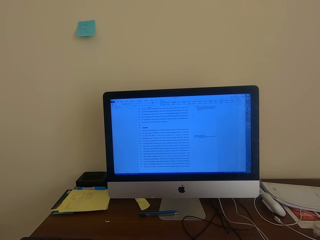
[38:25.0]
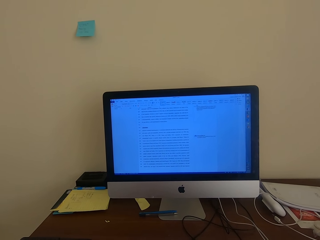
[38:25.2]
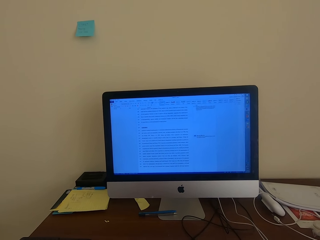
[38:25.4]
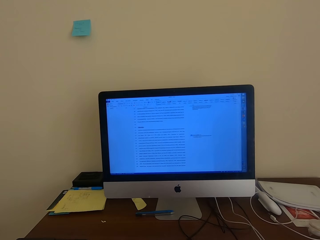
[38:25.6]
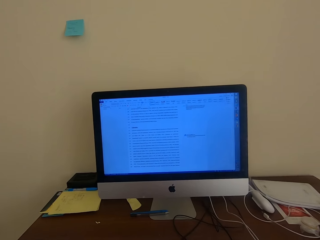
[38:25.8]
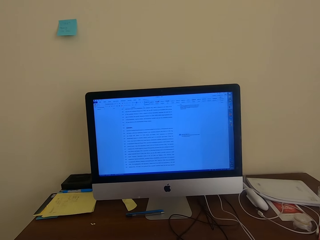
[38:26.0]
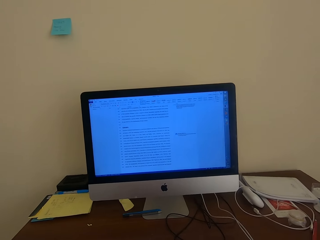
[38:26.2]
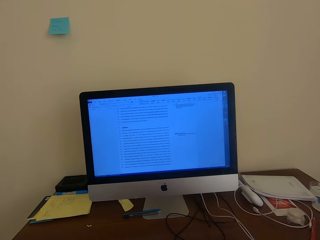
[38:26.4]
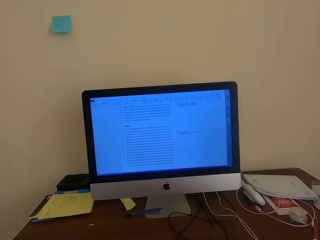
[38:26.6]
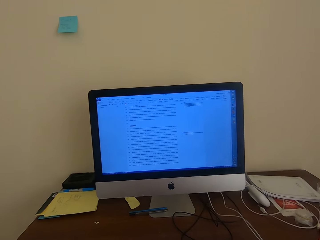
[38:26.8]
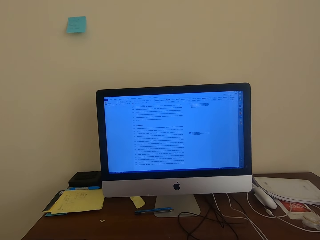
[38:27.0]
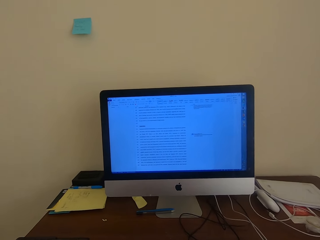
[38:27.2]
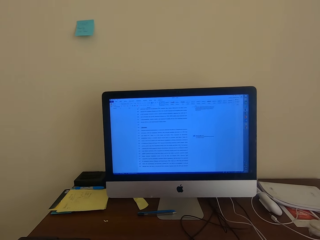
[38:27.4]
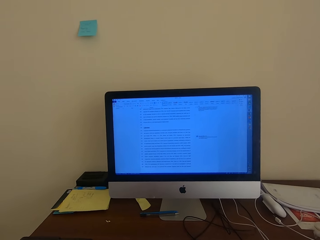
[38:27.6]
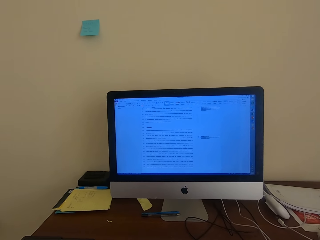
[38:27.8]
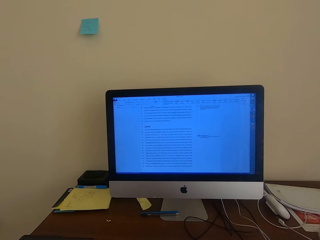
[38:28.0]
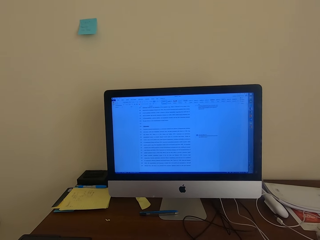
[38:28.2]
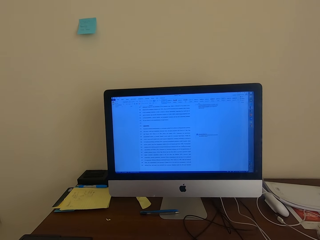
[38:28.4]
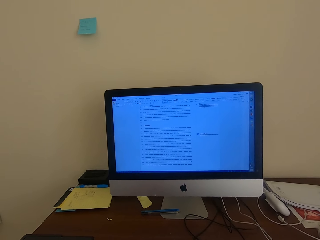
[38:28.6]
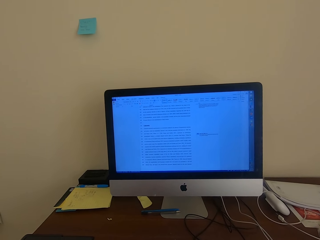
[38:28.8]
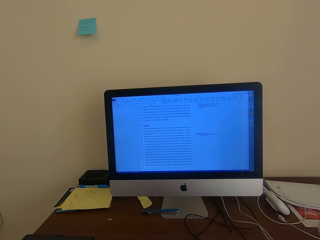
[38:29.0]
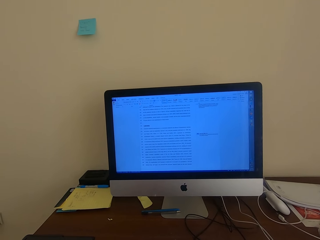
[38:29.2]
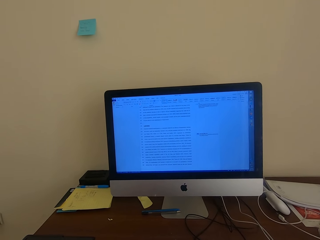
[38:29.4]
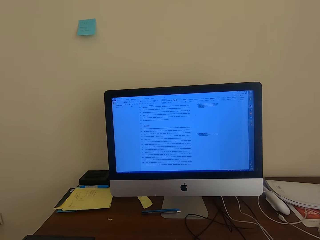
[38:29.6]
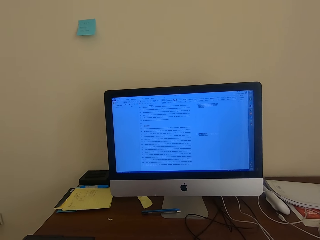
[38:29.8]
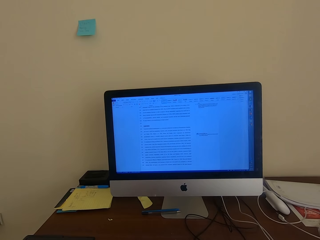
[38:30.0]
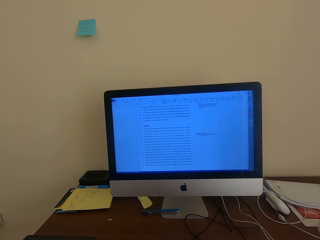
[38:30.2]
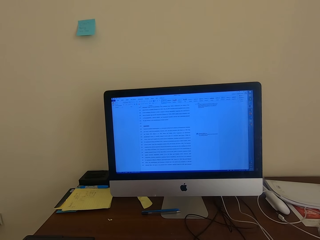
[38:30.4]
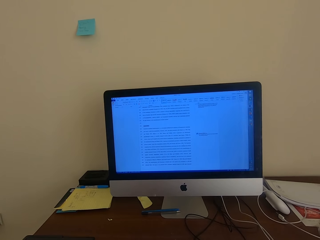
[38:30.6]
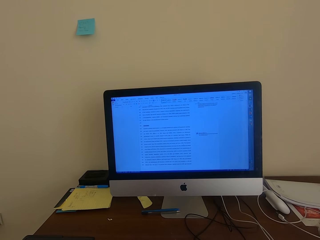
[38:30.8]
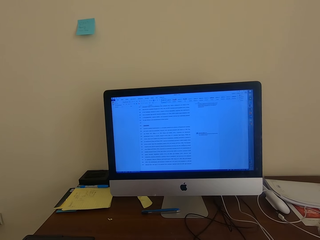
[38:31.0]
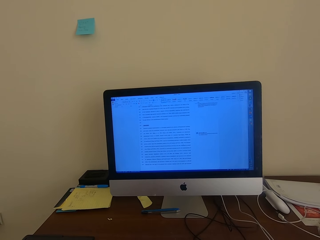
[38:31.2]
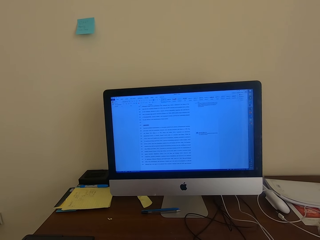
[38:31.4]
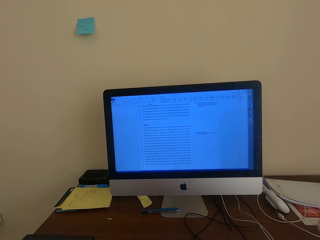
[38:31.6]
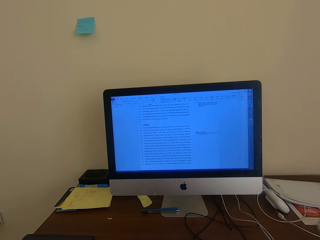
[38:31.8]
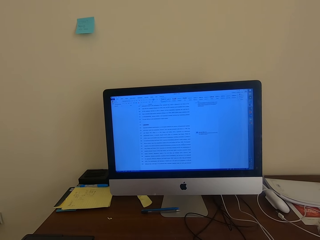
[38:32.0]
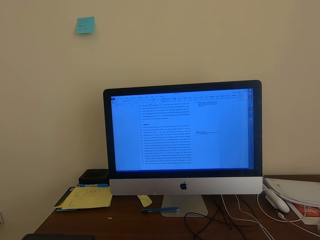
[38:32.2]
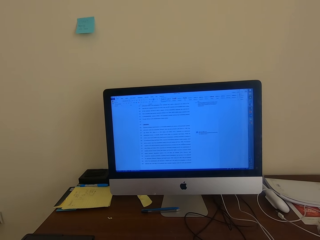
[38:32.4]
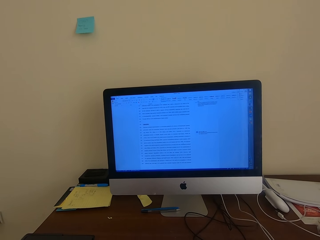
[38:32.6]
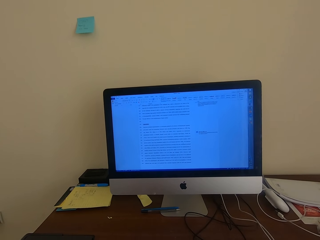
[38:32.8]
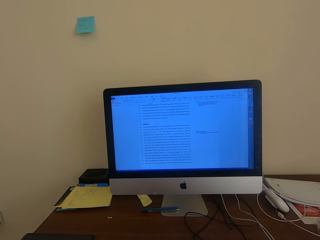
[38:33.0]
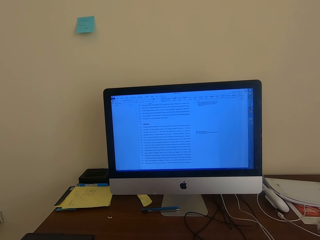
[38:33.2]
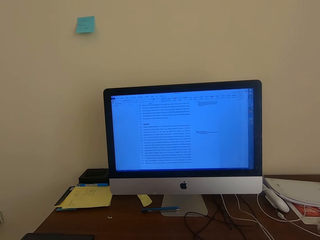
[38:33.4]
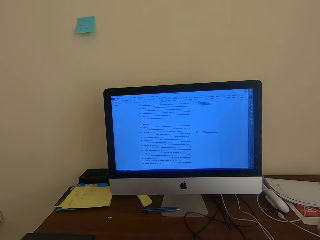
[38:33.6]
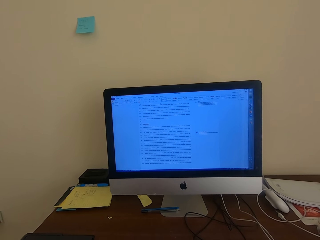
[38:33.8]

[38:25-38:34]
The camera wearer reads through the document on the computer.

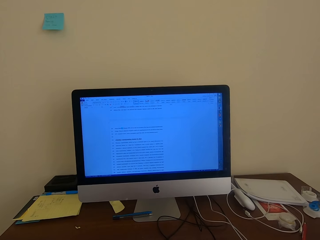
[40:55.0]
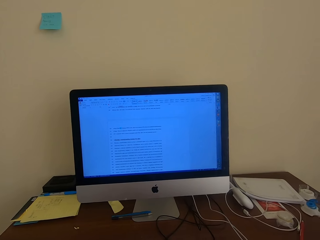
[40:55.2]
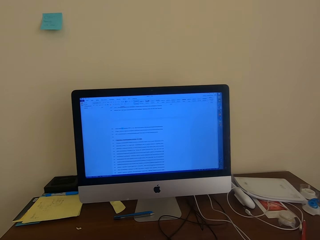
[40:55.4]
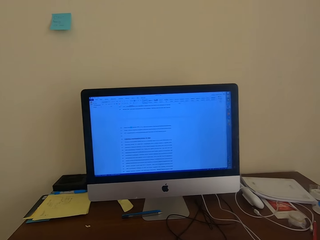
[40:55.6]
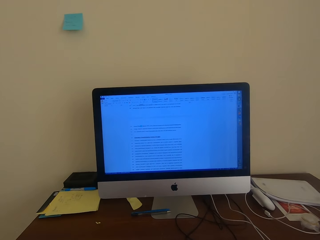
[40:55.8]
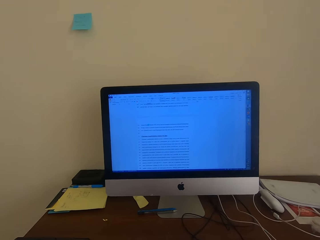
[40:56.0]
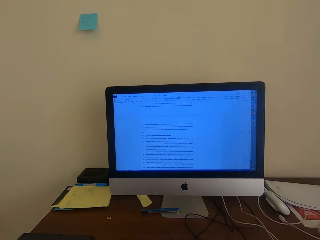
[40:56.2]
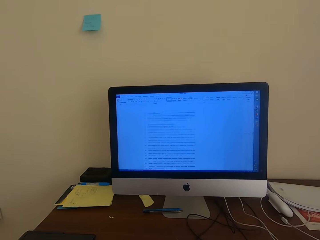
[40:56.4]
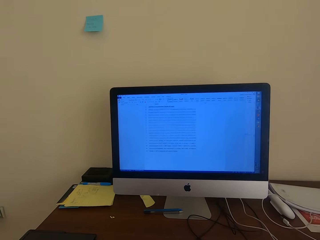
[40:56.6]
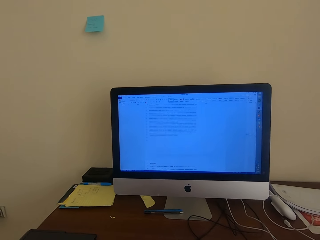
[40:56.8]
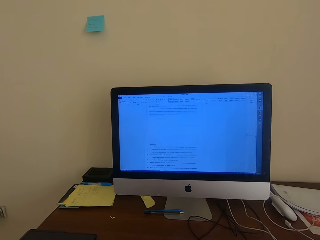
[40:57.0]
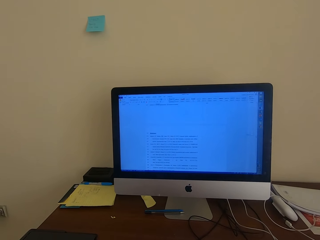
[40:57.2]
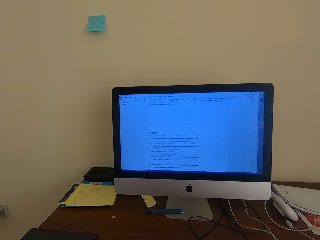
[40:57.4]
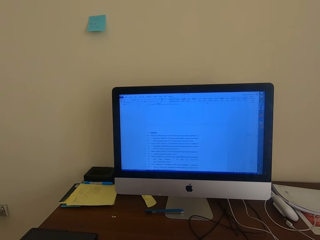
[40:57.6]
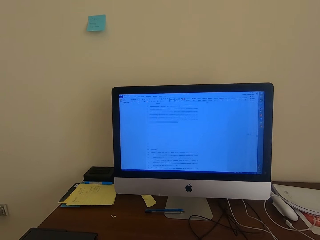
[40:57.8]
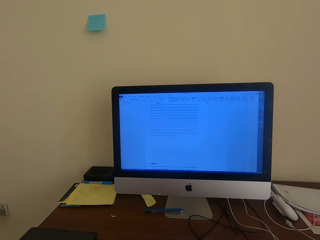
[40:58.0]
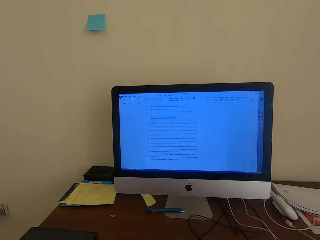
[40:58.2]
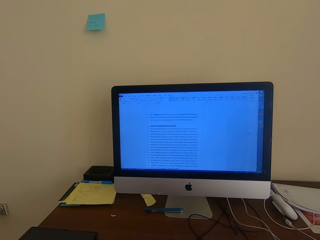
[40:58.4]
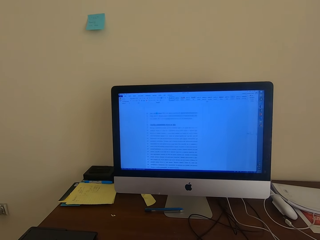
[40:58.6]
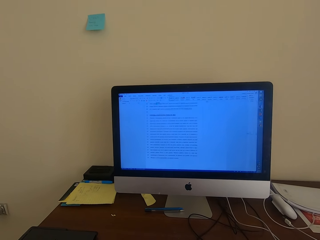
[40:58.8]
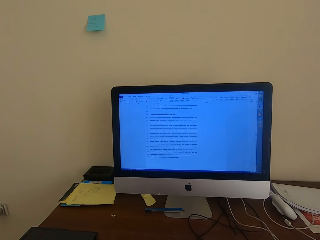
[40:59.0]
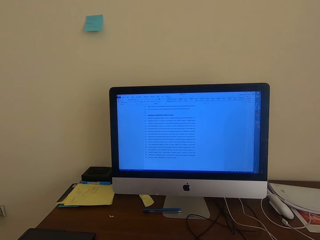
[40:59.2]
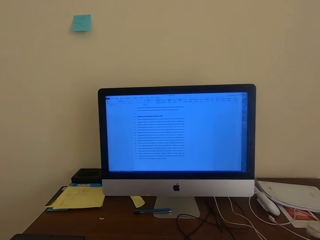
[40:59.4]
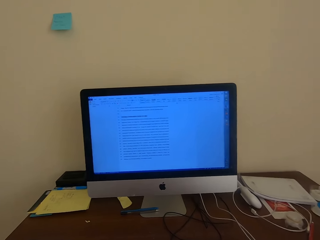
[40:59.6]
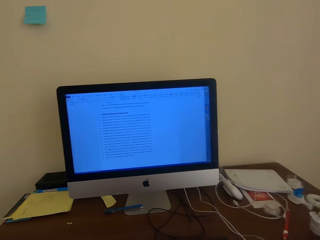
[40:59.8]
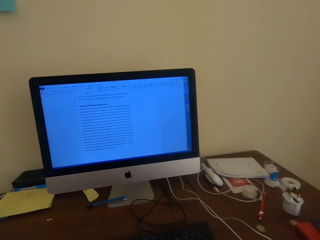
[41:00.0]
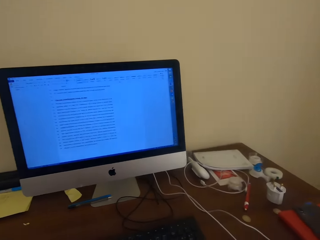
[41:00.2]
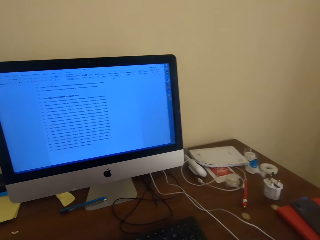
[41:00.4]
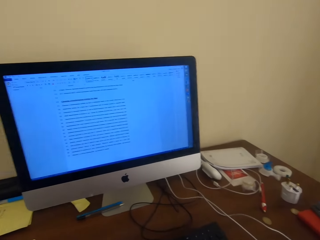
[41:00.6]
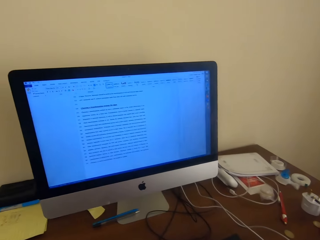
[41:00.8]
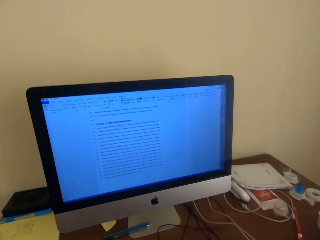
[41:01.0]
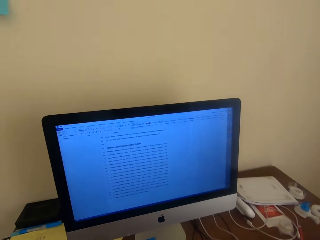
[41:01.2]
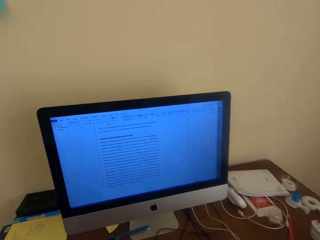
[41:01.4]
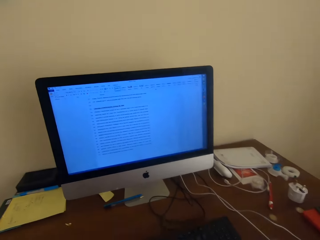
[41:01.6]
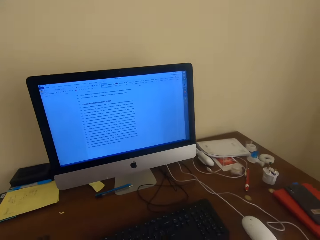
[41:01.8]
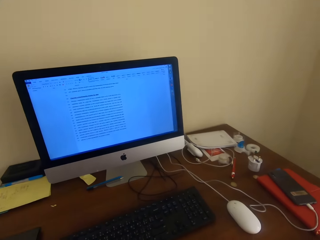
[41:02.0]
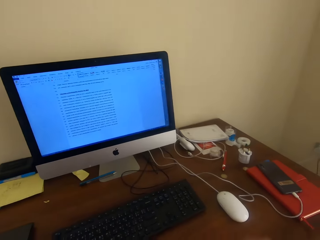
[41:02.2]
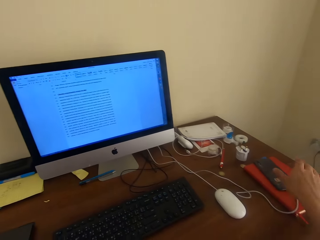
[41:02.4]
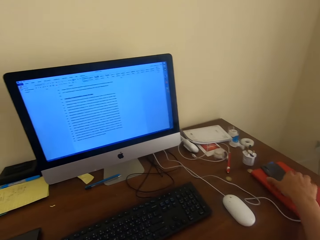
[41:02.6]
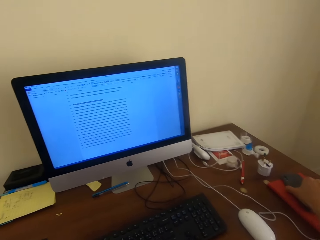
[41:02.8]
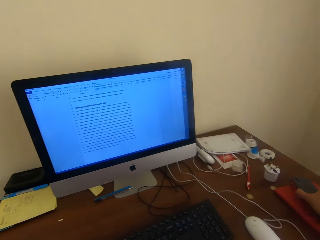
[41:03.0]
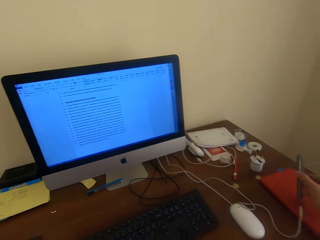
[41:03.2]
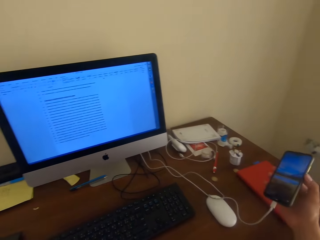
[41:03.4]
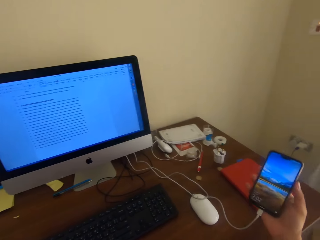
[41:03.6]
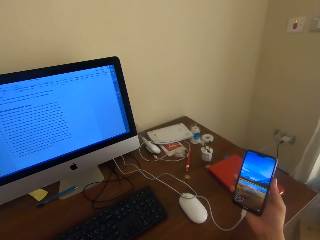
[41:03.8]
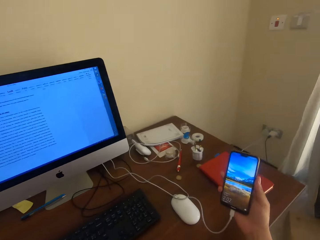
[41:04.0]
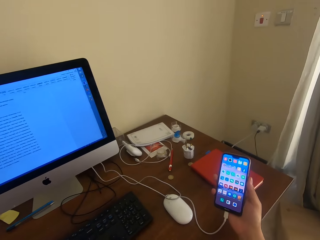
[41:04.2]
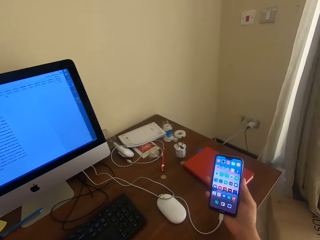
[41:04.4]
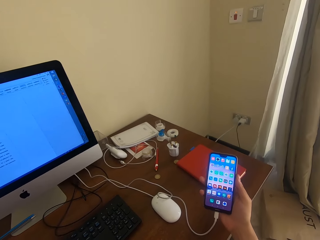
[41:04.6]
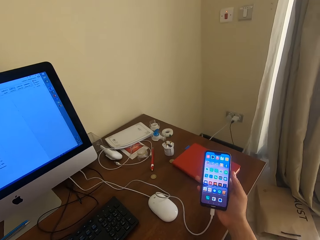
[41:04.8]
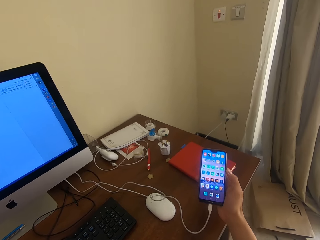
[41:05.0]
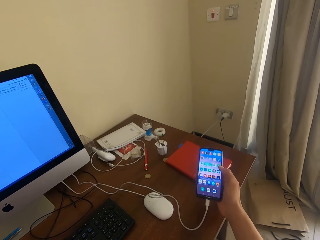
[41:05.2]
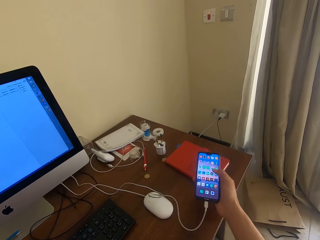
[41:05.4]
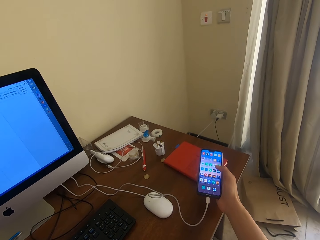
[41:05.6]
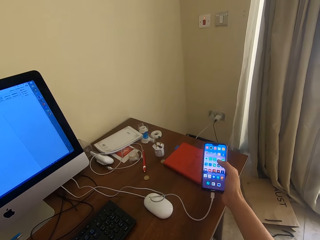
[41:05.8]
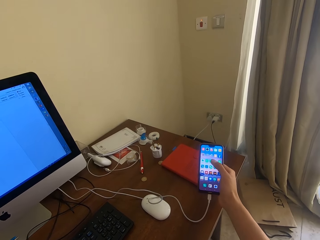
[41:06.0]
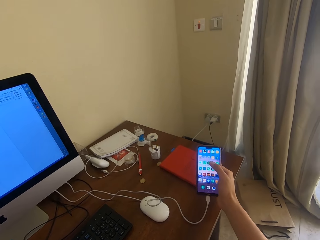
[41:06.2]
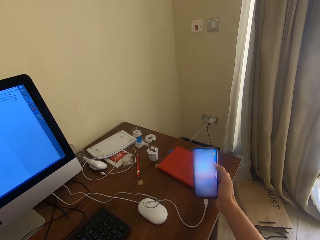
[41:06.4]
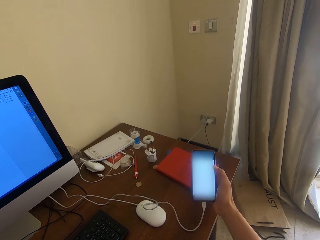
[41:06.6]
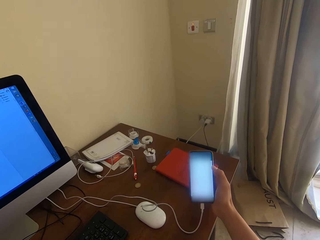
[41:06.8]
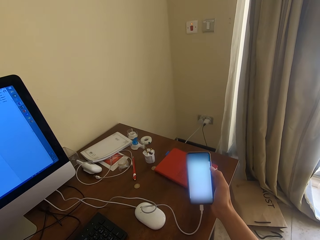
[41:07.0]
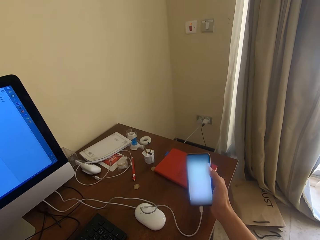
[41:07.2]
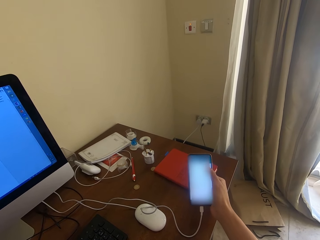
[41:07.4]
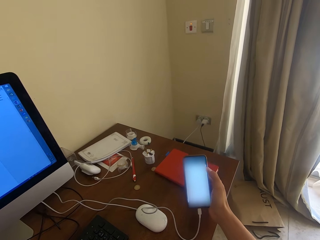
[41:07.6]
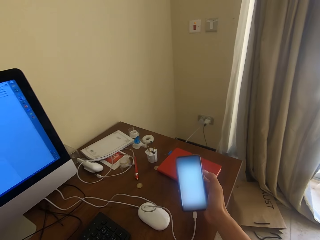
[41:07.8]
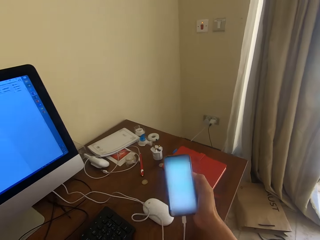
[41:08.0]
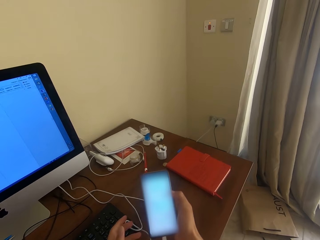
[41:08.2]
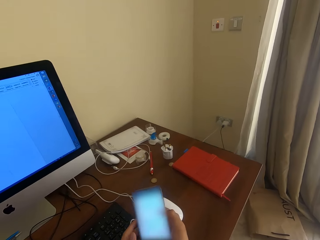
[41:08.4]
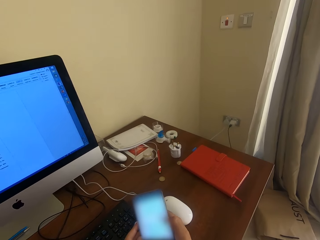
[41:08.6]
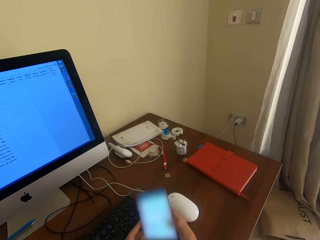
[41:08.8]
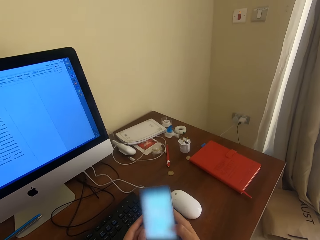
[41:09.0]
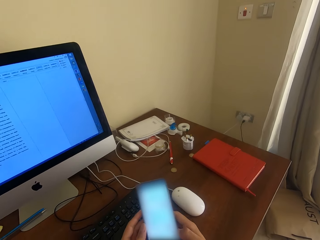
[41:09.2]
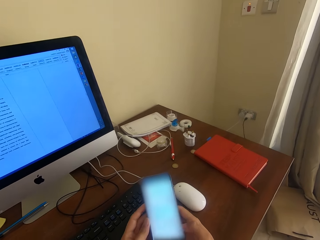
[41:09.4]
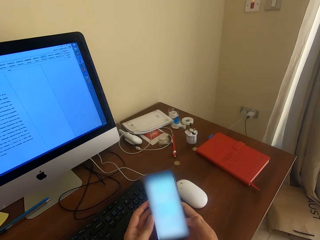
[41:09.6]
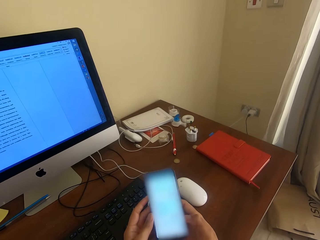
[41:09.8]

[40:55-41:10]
The camera wearer uses the computer. They pick a phone from the table. They look at the phone. They operate the phone. They tap on the phone.
